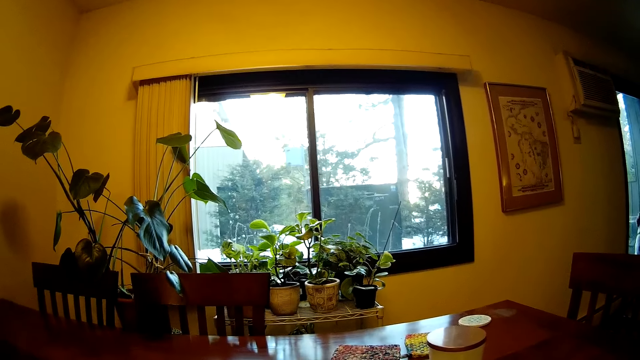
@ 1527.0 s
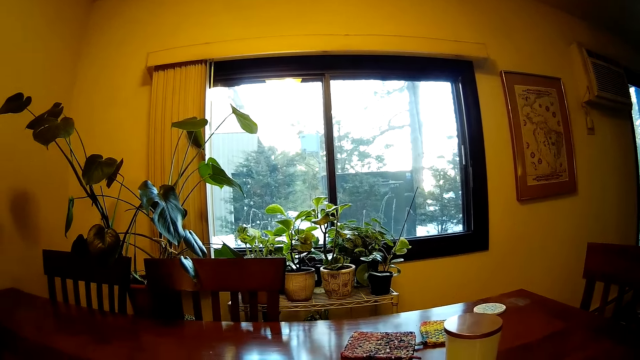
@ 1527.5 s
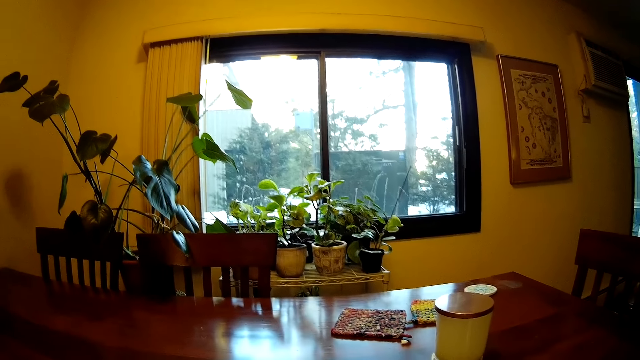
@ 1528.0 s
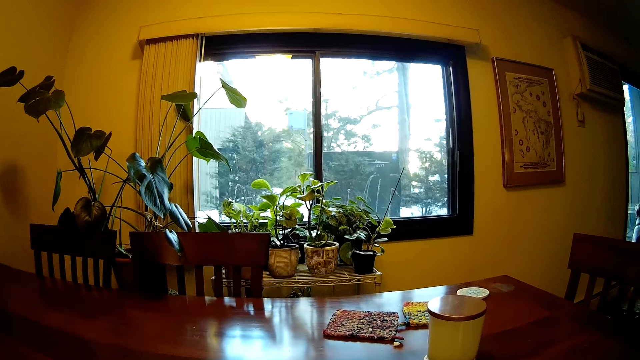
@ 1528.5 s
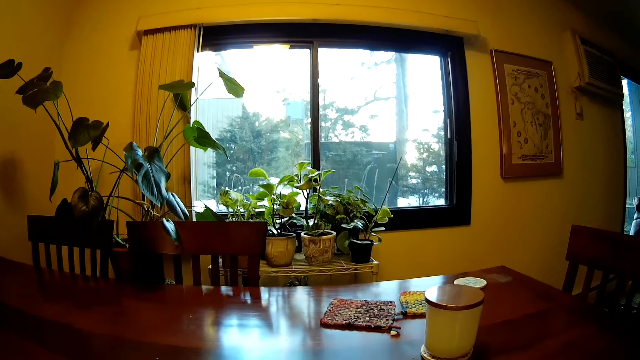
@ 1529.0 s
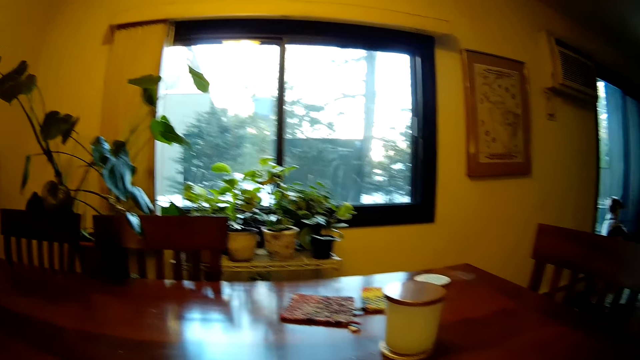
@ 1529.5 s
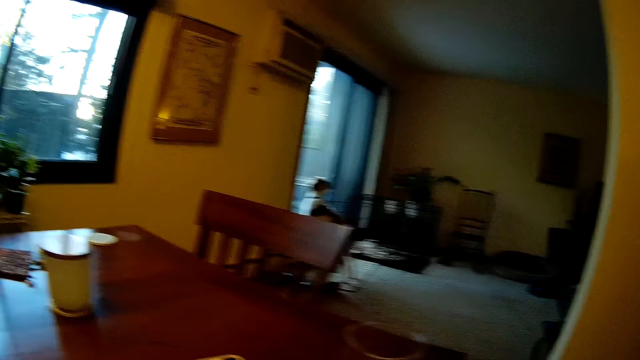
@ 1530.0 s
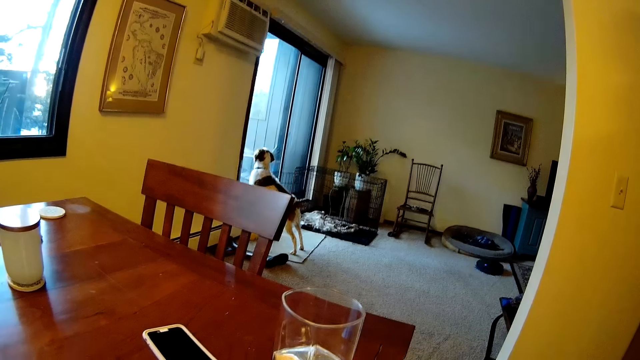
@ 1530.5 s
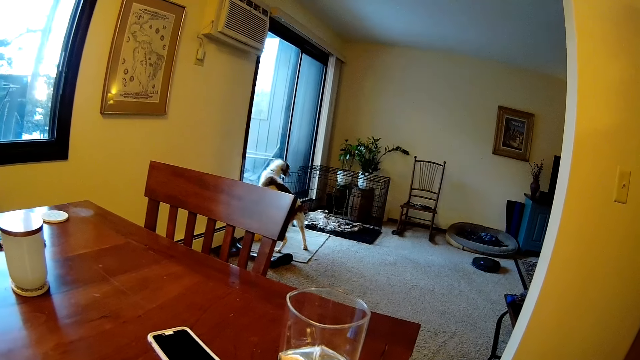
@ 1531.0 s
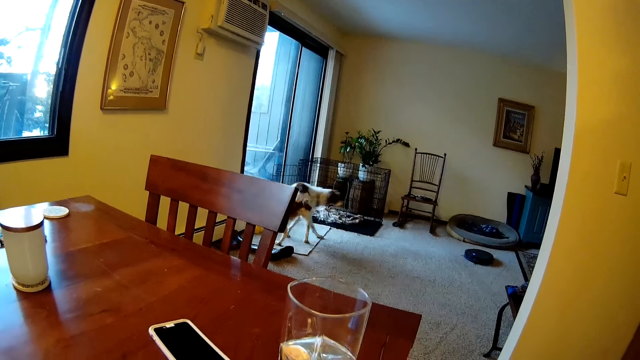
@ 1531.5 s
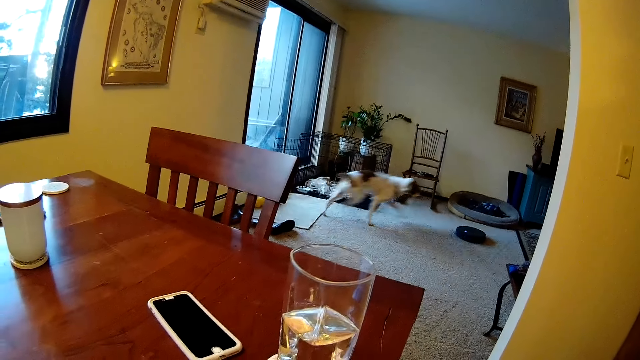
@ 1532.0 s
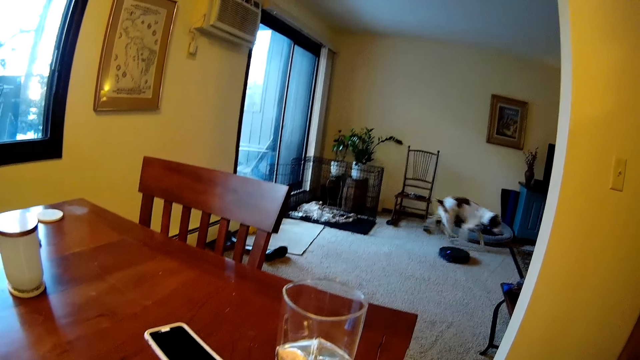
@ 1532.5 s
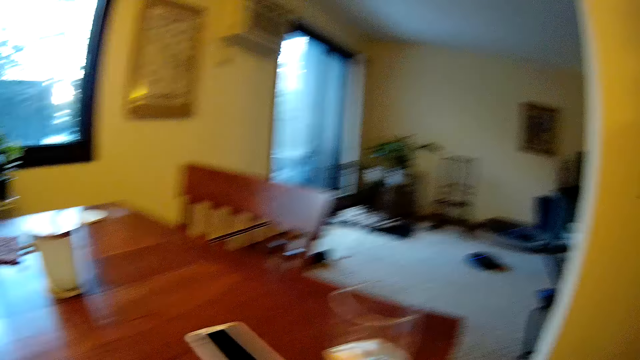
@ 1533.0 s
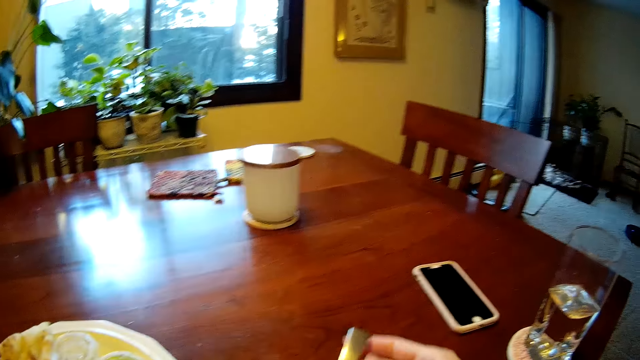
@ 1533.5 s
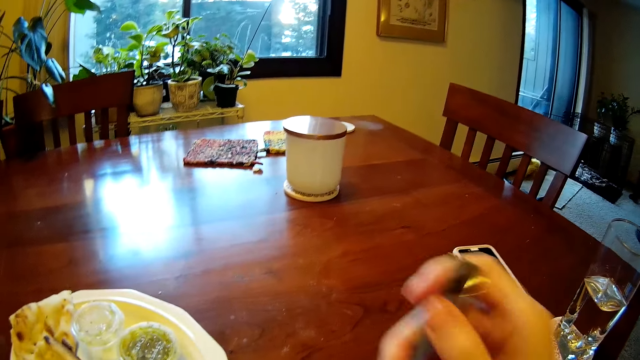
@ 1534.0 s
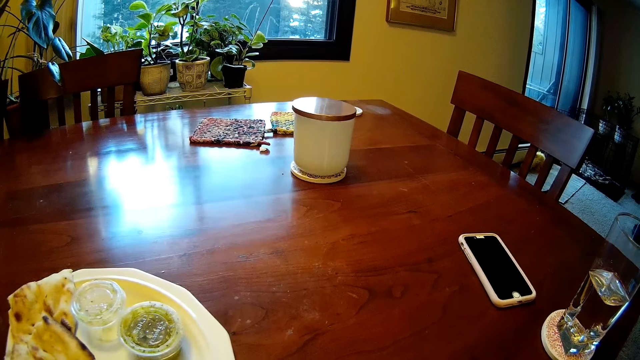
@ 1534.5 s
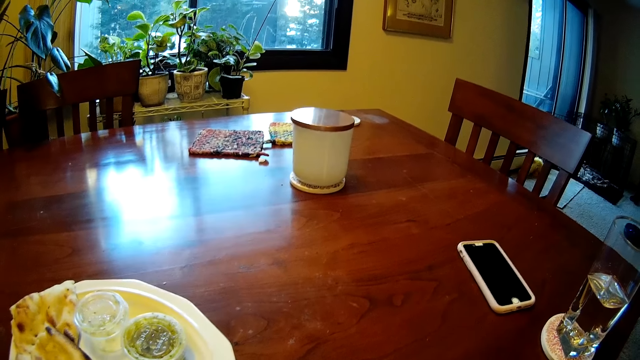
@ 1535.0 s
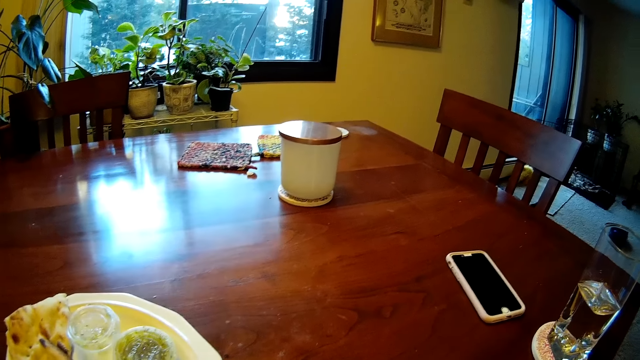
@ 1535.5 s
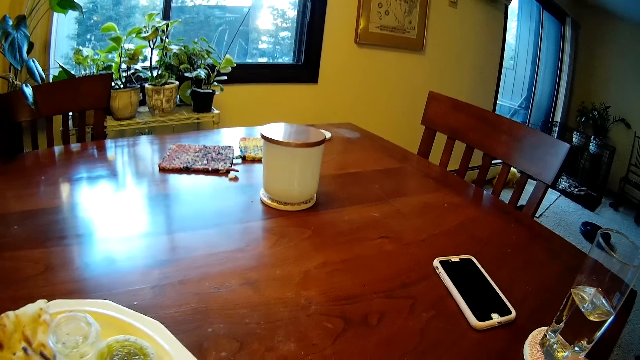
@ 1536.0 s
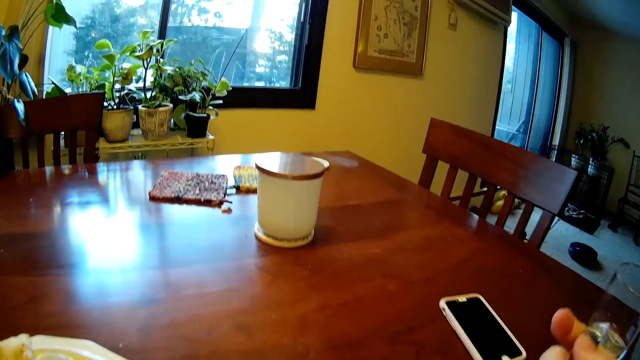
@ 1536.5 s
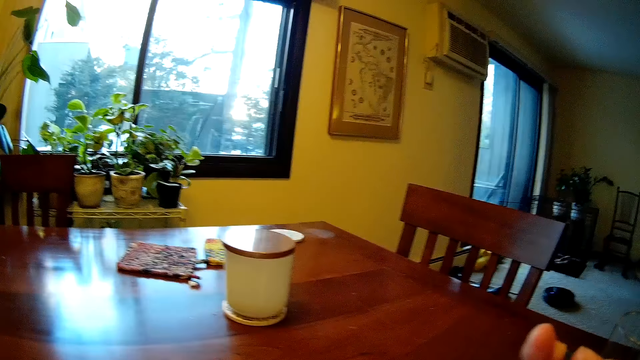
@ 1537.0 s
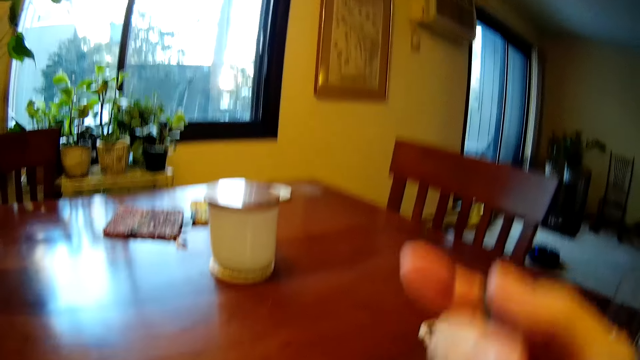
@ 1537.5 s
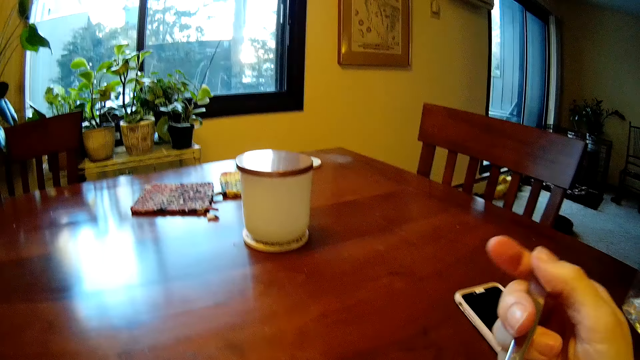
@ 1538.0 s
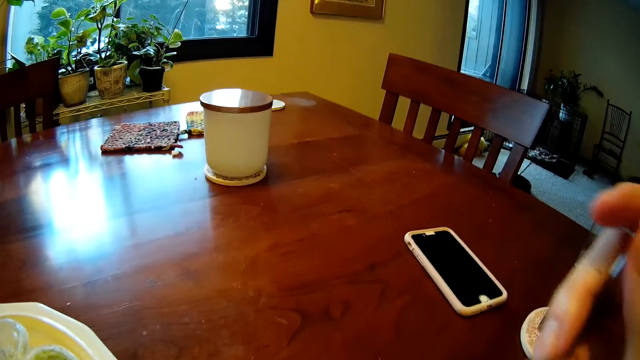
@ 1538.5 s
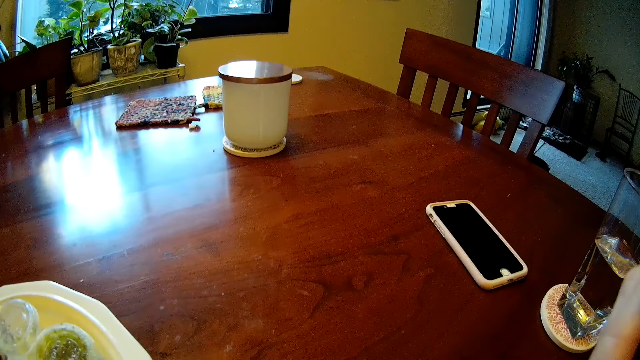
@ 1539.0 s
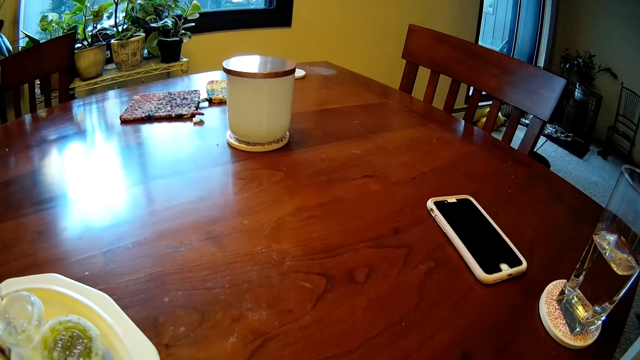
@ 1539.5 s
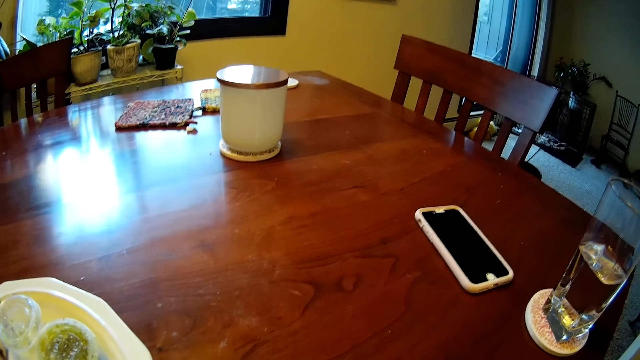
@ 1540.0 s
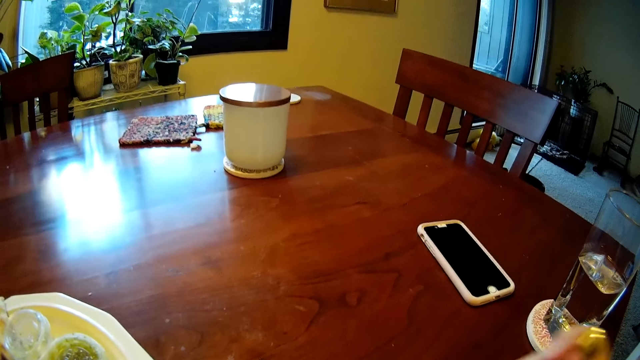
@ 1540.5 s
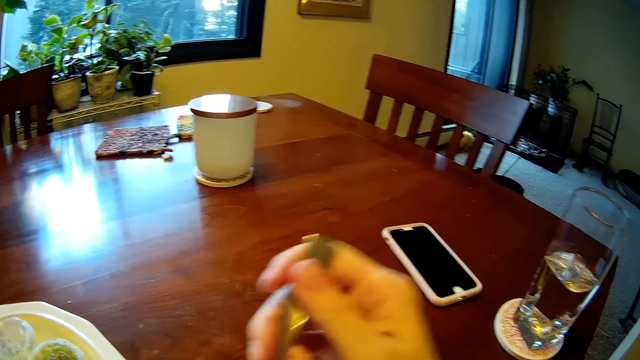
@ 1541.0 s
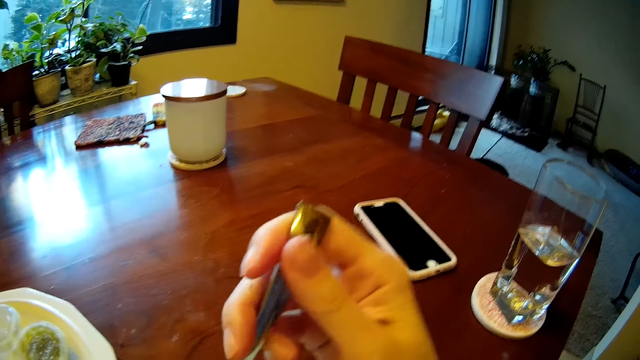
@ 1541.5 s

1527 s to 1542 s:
The camera wearer mixes something in the plate. The dog runs out of the room. The camera wearer looks at the sitting room. He picks up a spoon with his right hand. He scoops food with the spoon in his right hand. He puts food in the mouth with his right hand.

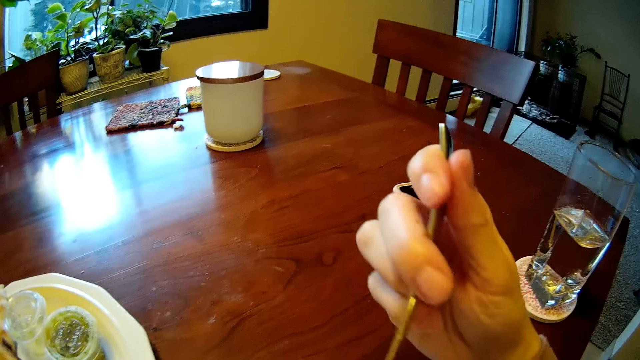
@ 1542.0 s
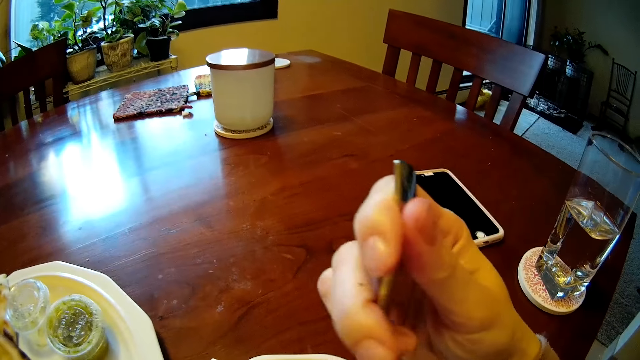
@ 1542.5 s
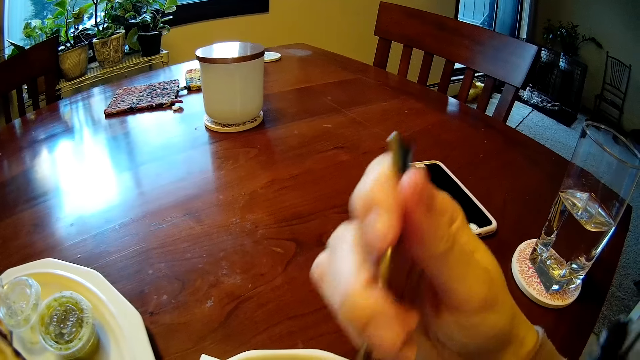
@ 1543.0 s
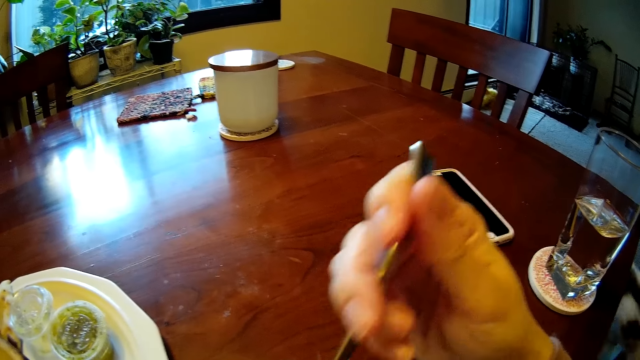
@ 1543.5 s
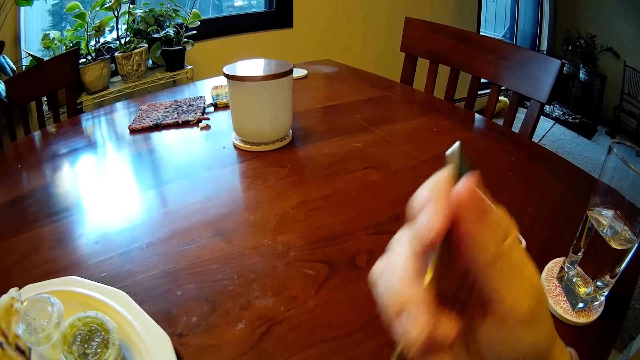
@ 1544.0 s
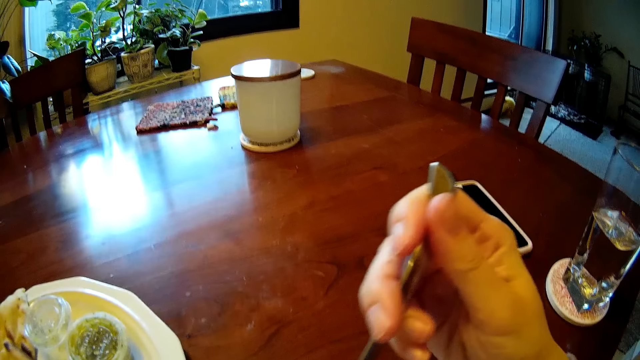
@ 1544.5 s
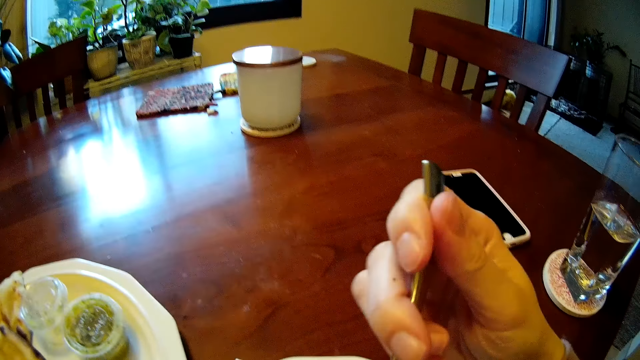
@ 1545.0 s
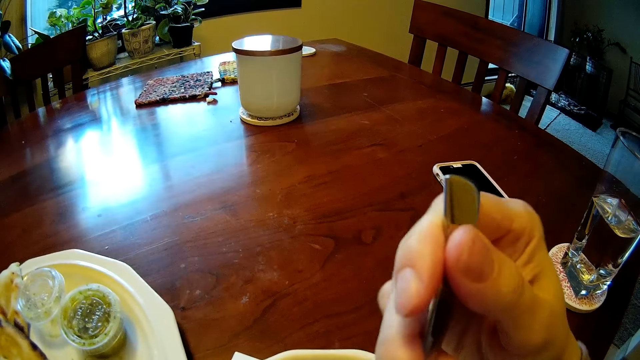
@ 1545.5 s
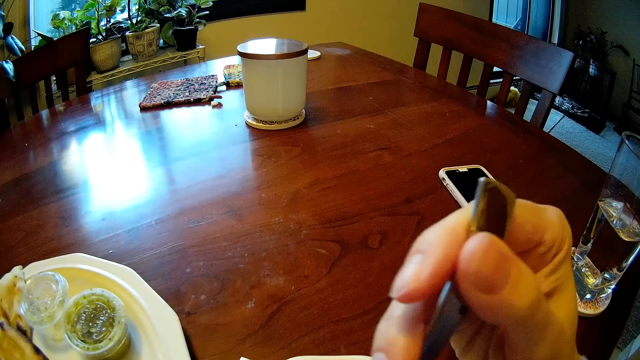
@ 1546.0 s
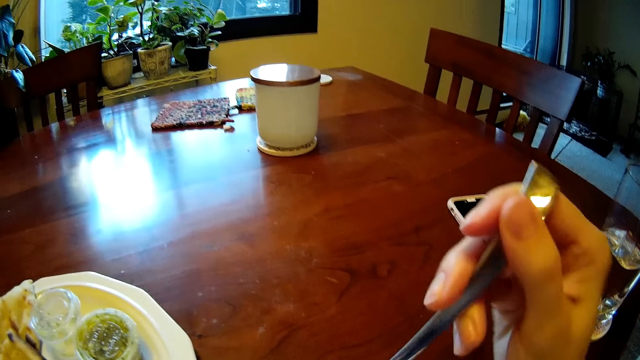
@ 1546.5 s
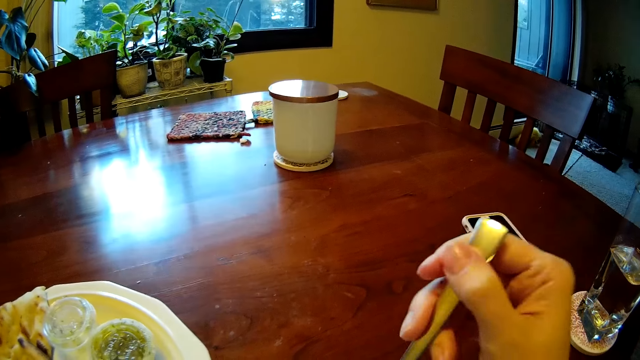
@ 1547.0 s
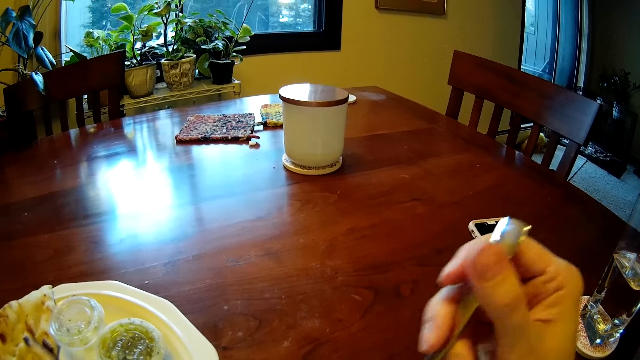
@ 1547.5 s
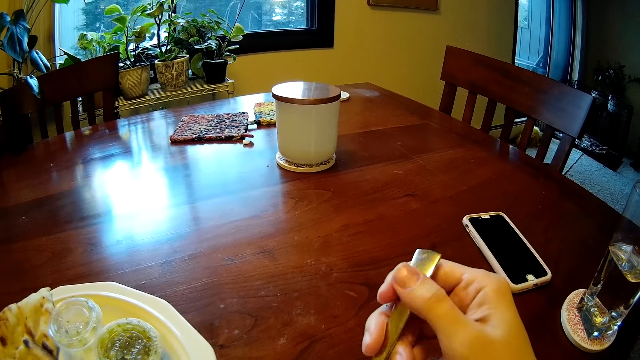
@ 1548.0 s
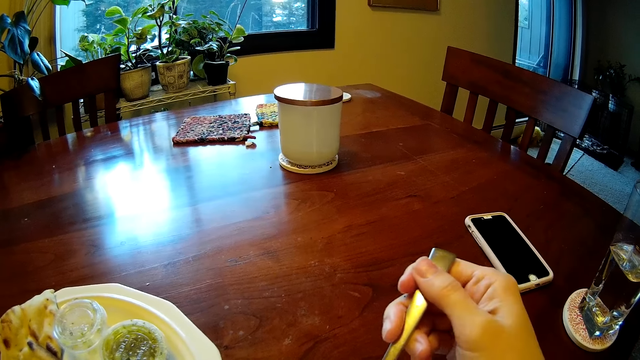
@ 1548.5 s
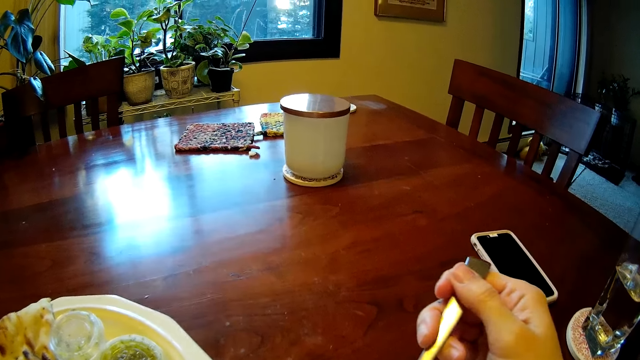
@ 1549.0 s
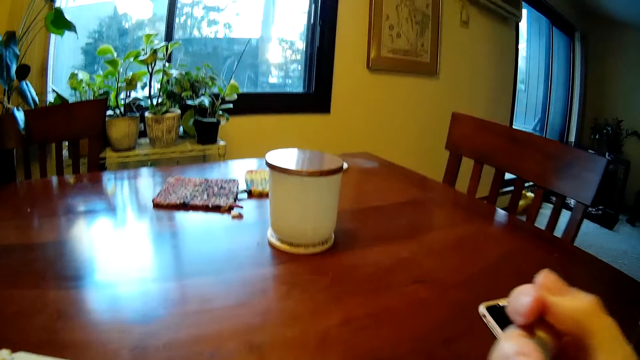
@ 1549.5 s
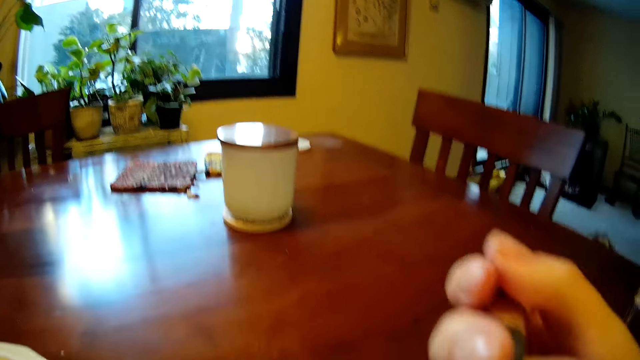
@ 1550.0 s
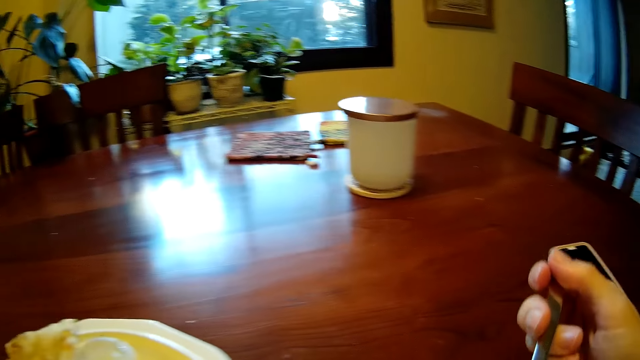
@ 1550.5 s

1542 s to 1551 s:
The camera wearer adjusts the spoon in his right hand. He puts food in the mouth using the spoon in his right hand.
